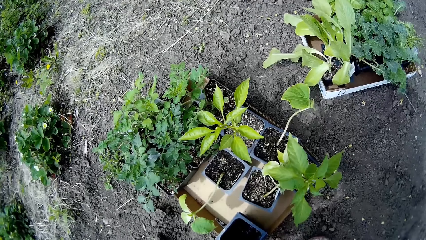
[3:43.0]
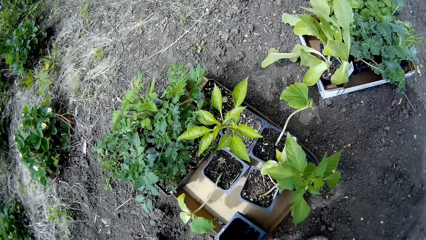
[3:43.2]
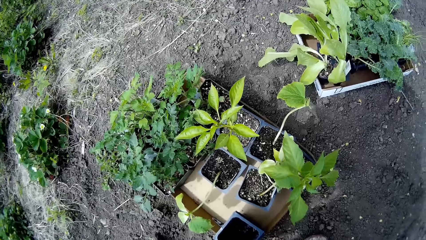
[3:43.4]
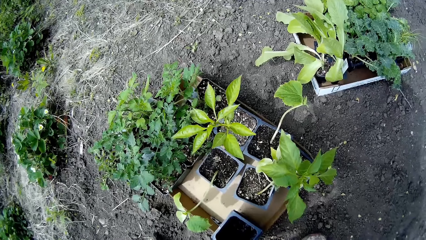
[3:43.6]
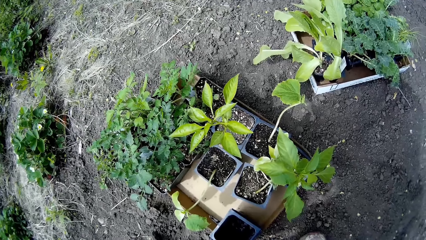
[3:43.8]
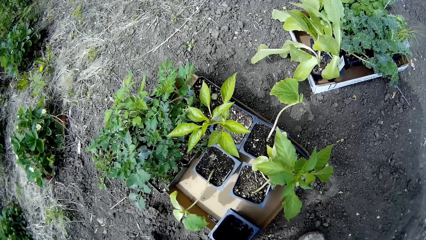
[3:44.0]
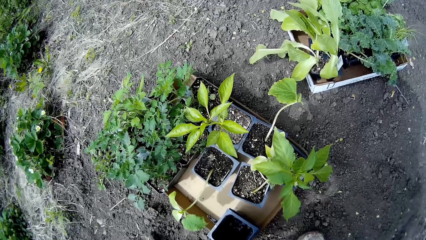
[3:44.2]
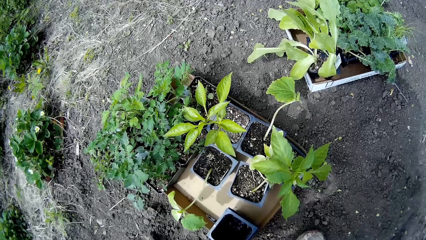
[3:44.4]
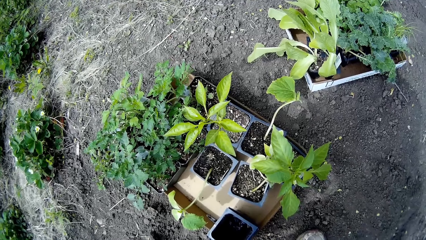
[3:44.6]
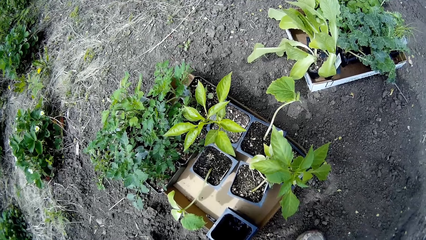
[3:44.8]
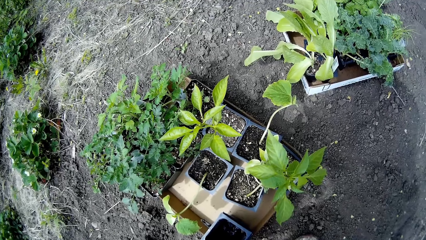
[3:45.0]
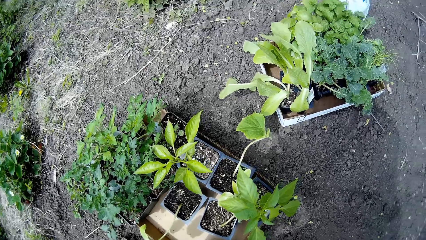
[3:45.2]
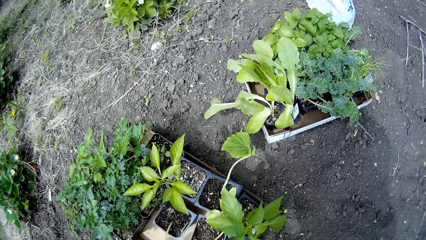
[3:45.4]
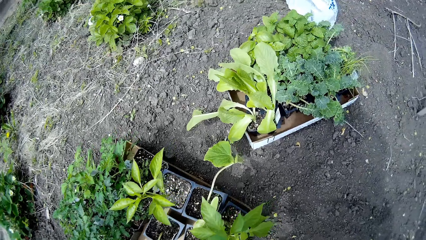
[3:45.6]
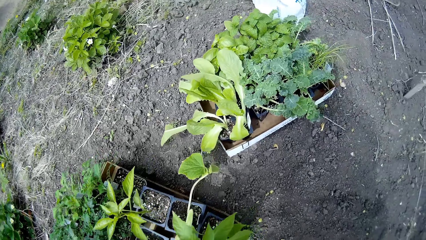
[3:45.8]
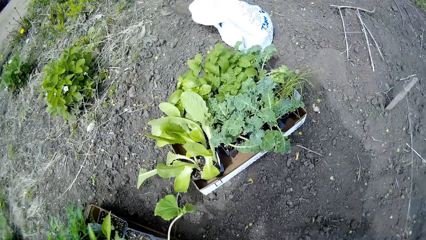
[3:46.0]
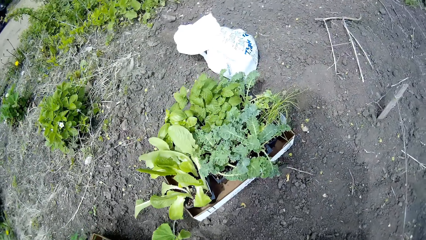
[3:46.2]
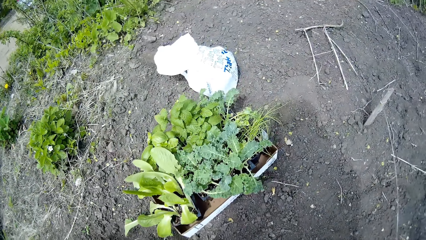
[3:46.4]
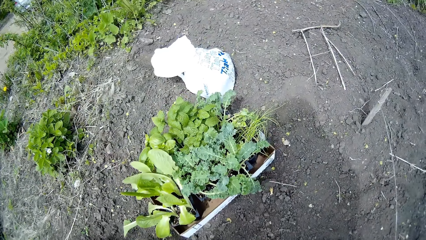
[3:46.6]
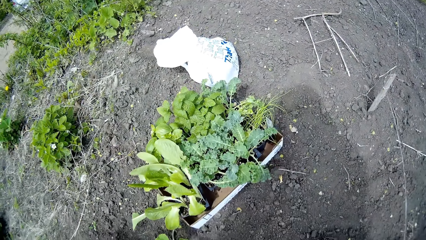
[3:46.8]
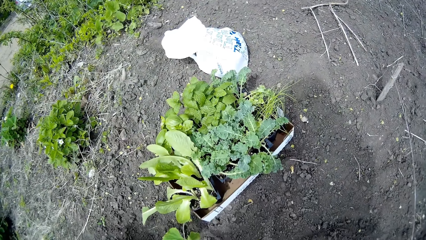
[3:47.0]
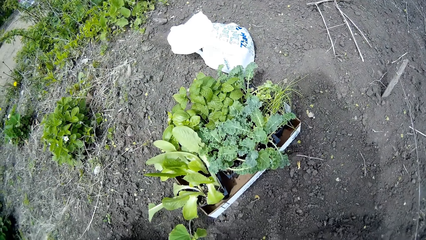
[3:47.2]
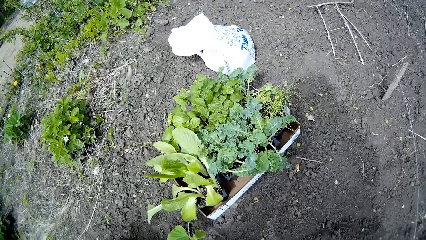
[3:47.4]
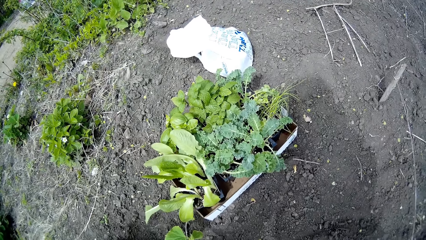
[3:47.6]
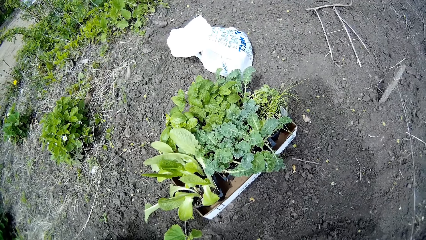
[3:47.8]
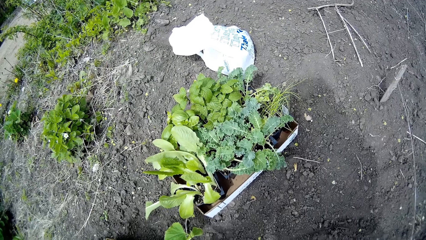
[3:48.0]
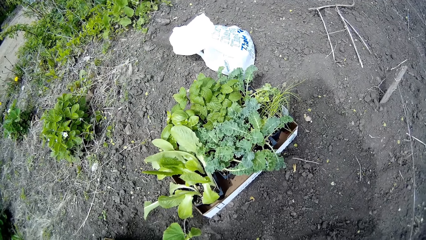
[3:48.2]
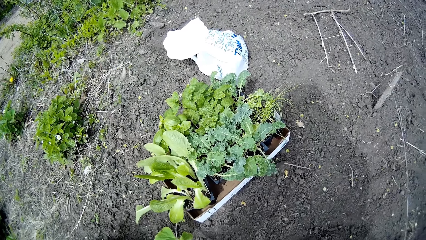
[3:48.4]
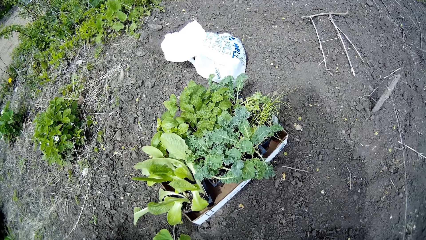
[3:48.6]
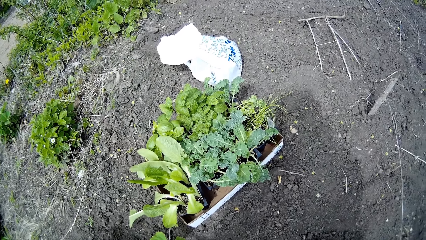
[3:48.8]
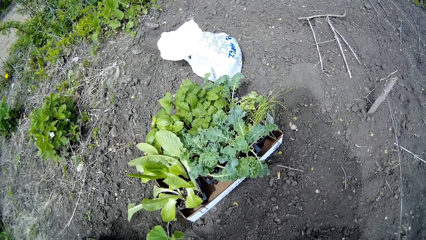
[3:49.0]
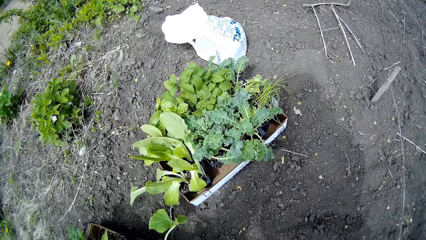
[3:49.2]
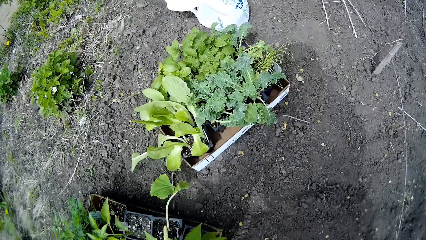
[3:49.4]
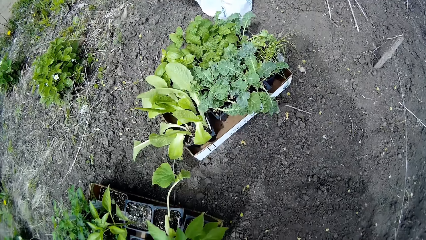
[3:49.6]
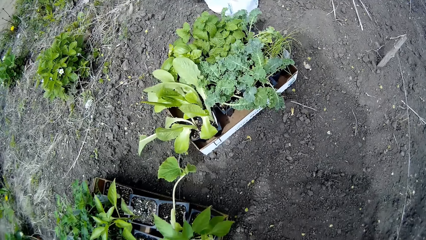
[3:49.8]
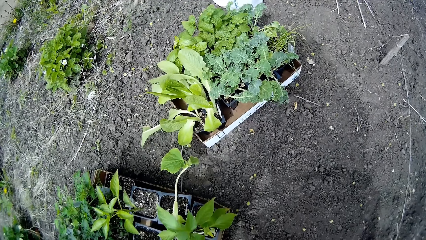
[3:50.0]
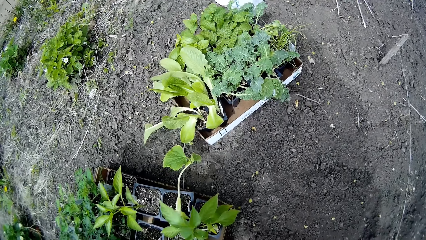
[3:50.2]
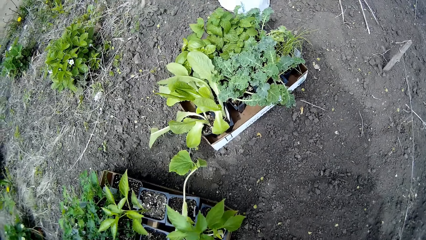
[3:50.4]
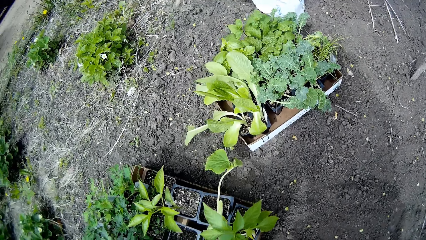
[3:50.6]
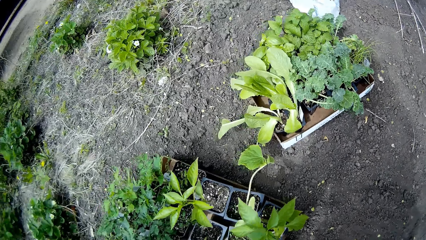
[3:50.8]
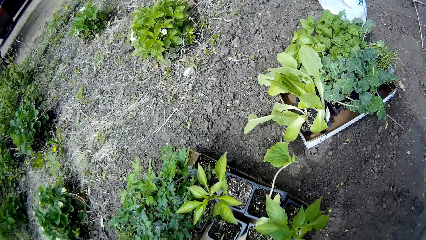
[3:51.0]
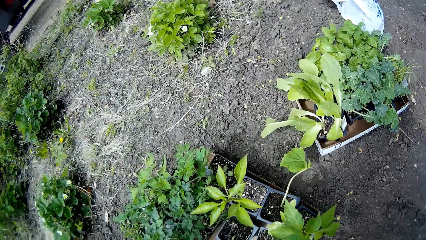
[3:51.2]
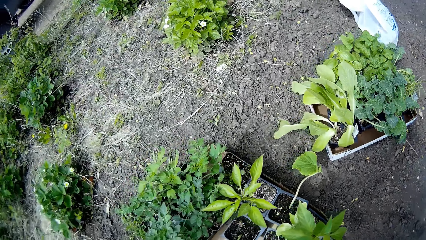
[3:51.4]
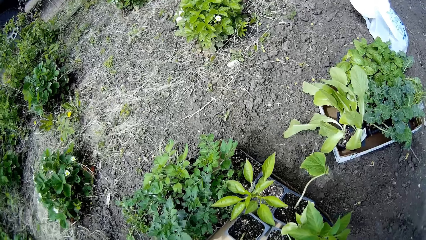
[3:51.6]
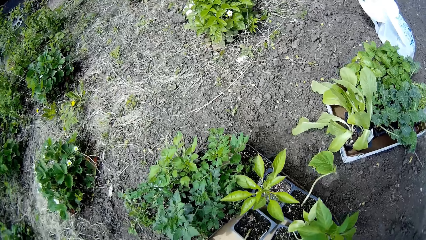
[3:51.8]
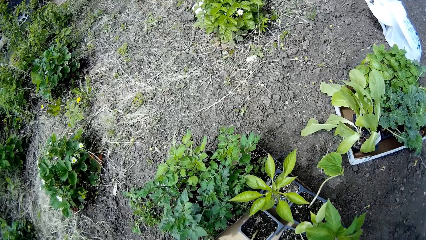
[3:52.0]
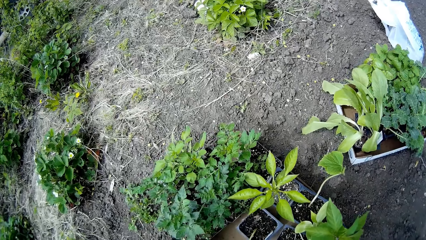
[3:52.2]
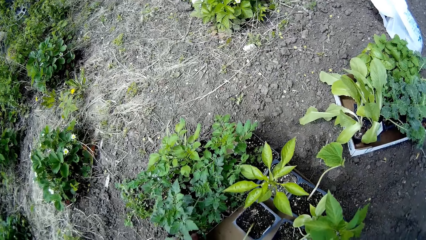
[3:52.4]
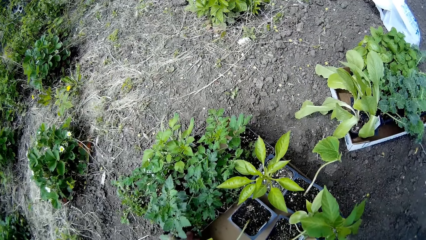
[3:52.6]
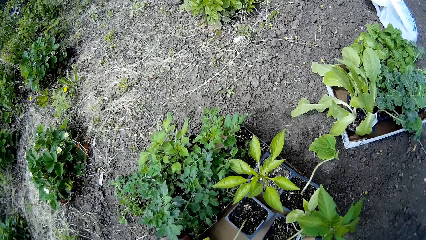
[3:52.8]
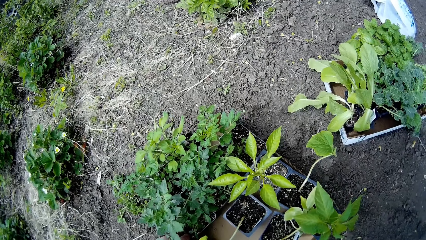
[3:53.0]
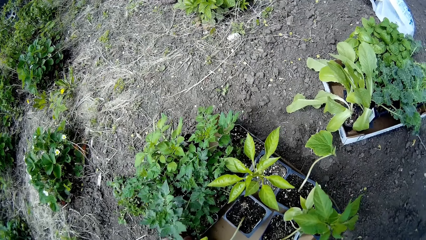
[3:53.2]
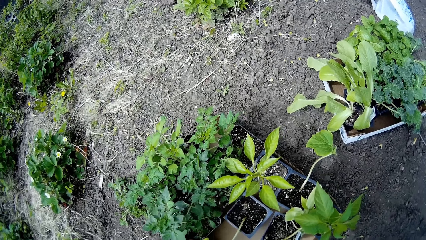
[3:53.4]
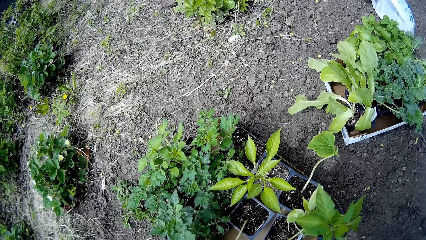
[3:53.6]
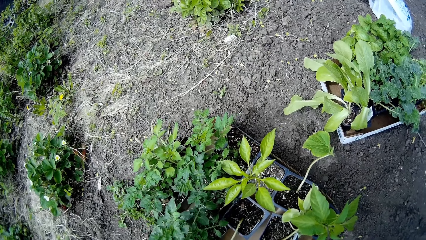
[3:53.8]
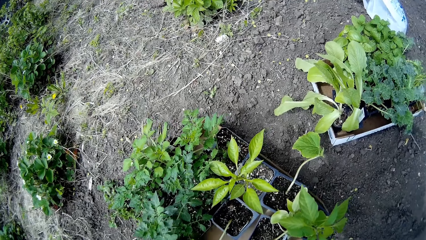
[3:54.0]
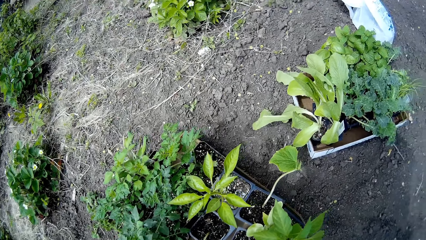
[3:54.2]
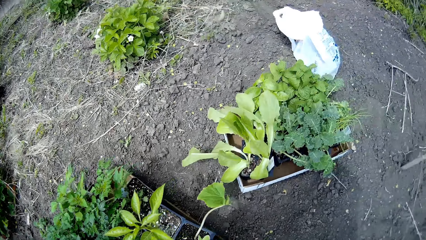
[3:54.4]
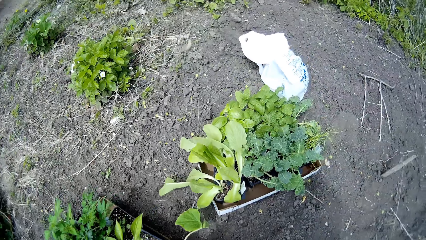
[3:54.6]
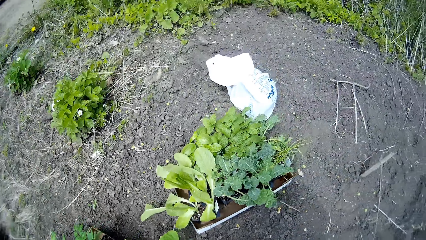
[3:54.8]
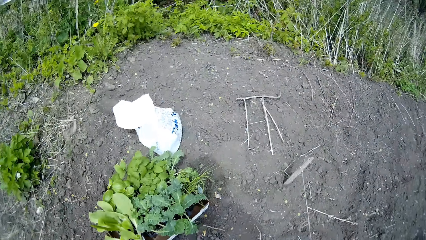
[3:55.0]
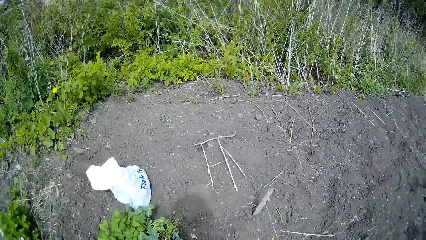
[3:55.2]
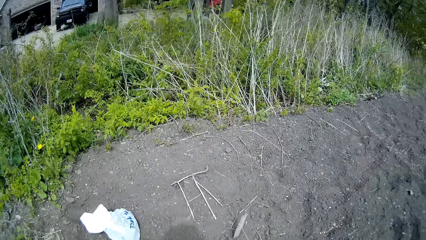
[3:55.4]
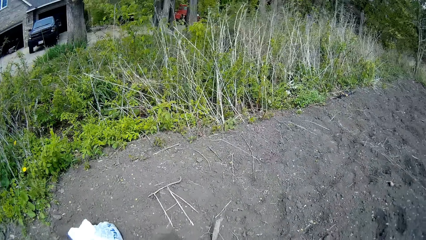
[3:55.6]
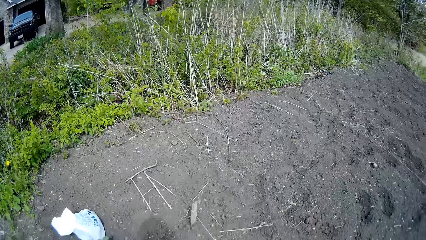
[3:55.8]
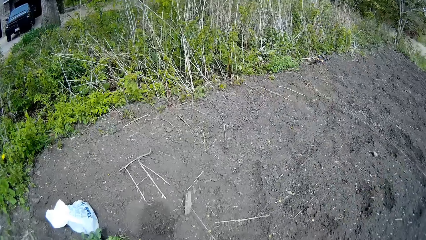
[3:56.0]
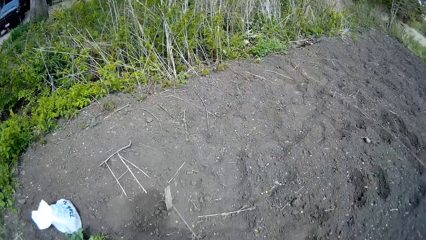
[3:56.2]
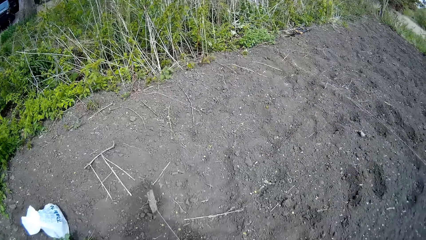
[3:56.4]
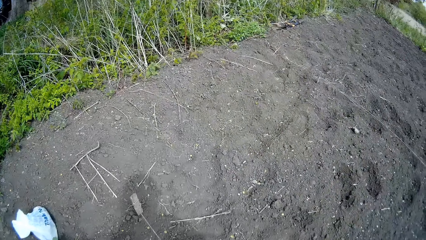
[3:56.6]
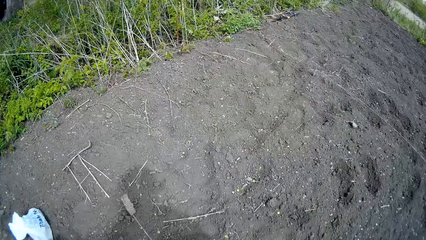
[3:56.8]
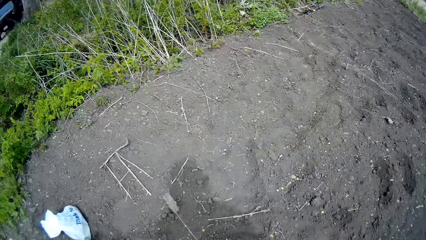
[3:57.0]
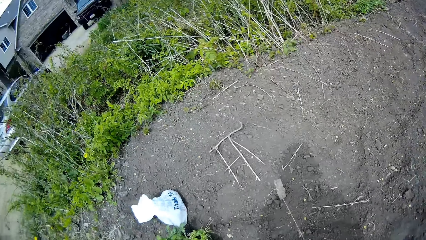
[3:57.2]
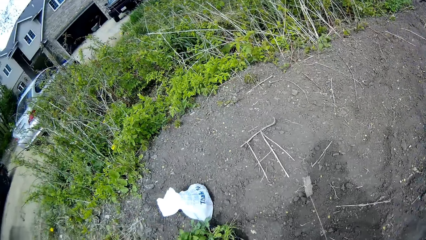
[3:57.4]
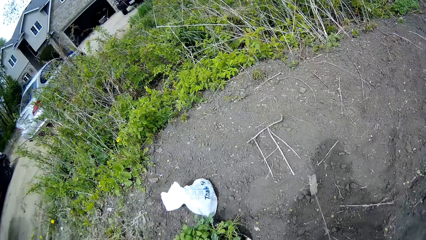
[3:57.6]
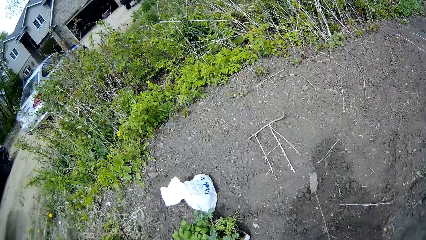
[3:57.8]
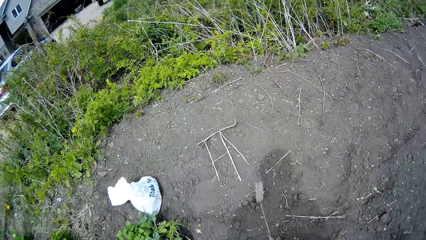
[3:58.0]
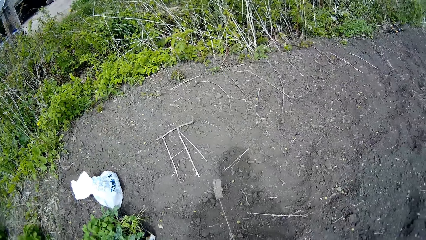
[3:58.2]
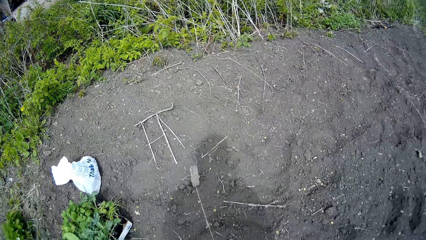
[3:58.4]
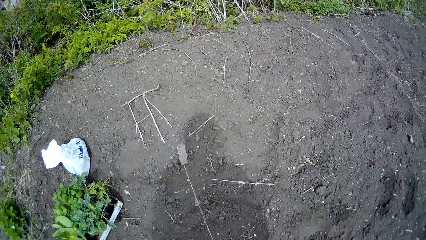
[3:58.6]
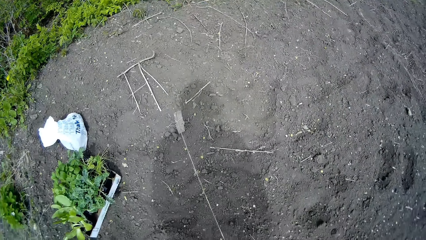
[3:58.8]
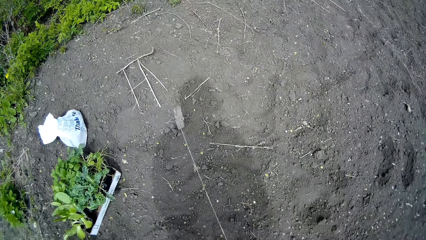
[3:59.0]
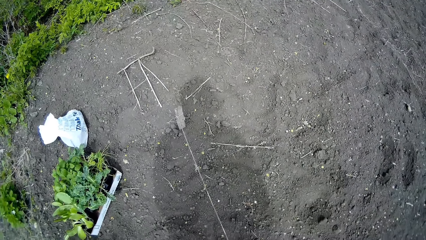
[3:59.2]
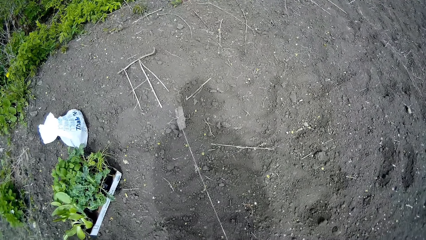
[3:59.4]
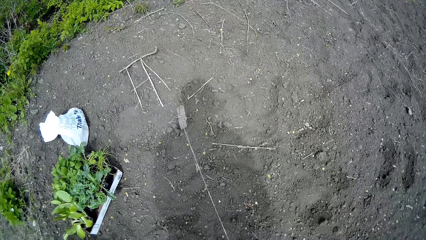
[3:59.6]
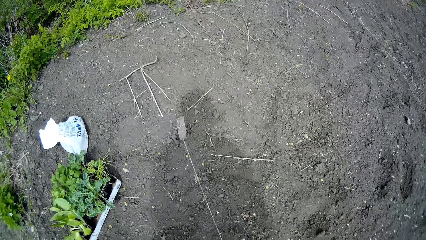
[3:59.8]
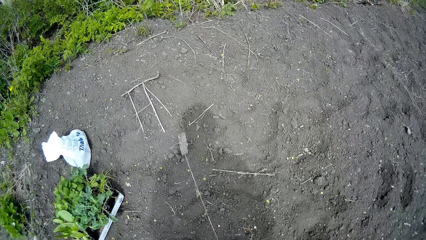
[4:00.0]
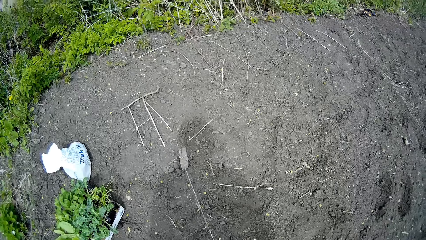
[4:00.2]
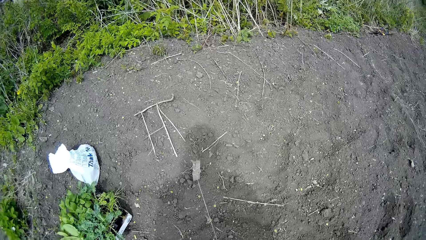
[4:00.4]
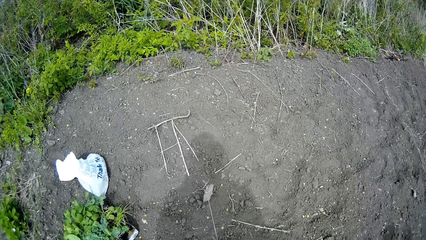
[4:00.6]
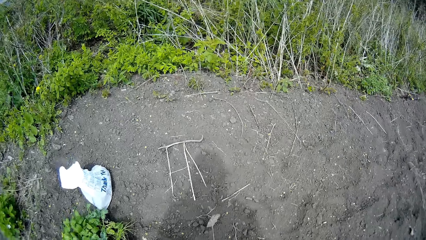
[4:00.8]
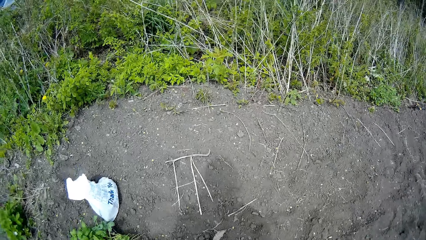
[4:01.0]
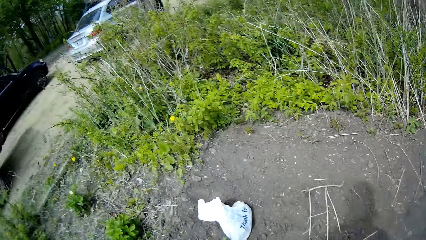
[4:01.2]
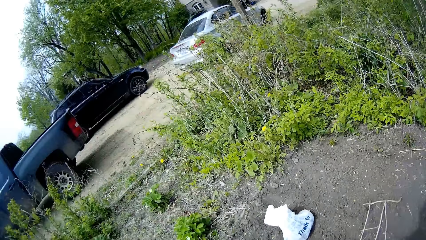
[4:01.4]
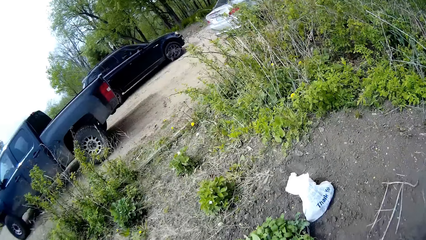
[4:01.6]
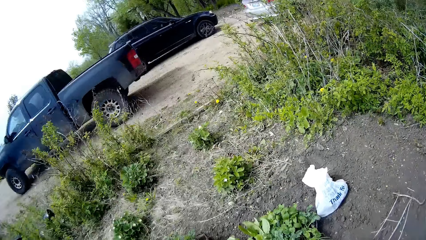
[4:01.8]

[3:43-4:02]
The camera wearer looks at the plants. She adjusts a plant container on the carton on the floor with her right hand.
